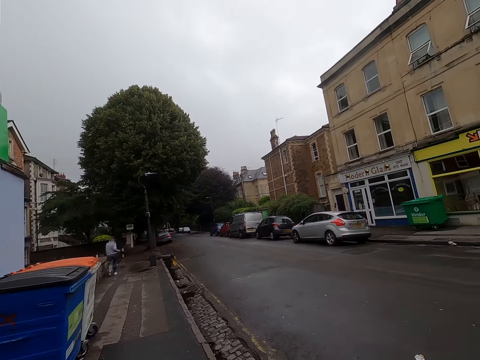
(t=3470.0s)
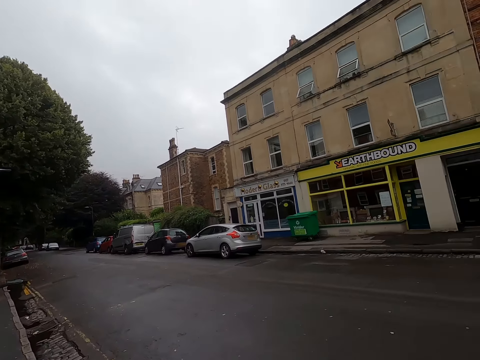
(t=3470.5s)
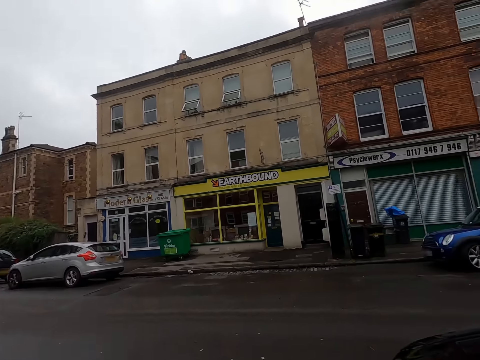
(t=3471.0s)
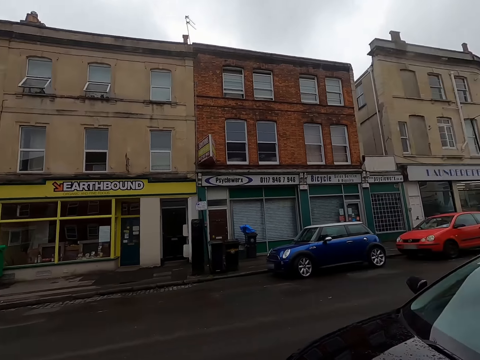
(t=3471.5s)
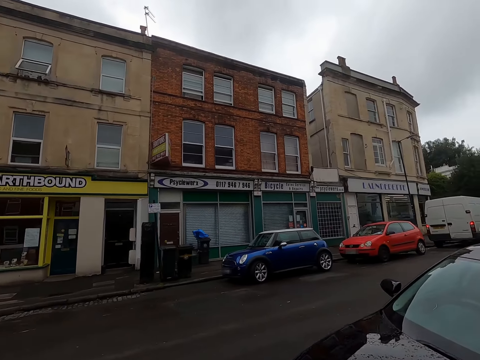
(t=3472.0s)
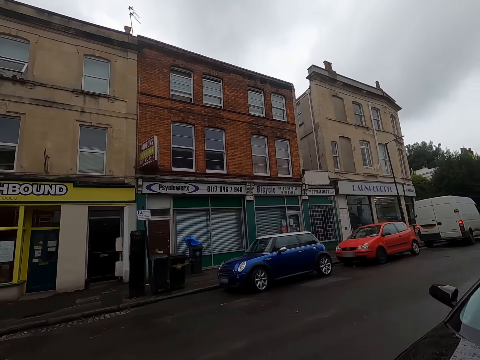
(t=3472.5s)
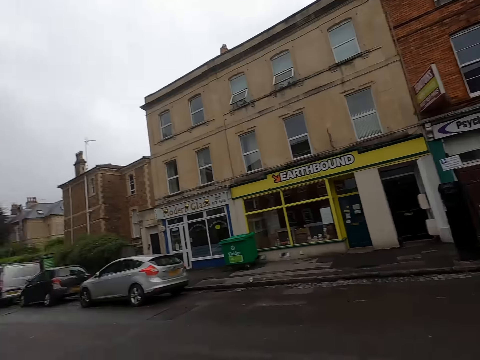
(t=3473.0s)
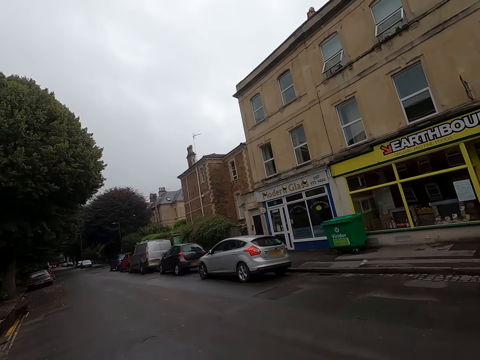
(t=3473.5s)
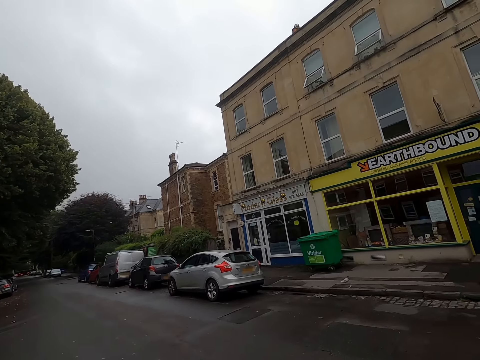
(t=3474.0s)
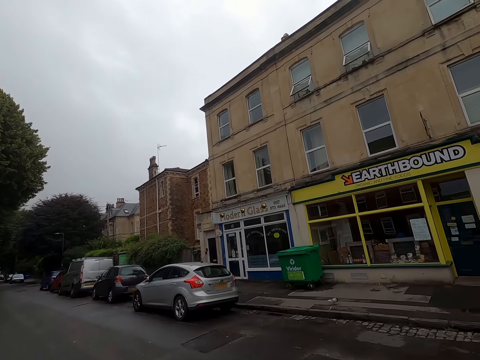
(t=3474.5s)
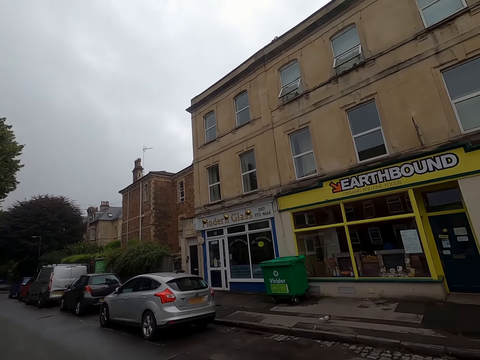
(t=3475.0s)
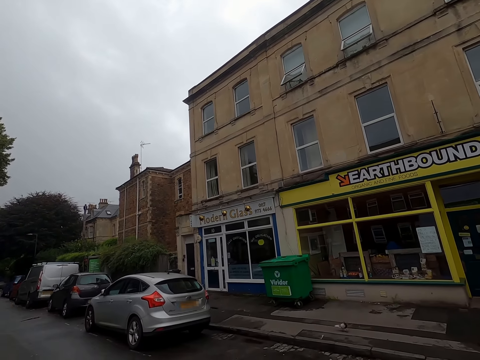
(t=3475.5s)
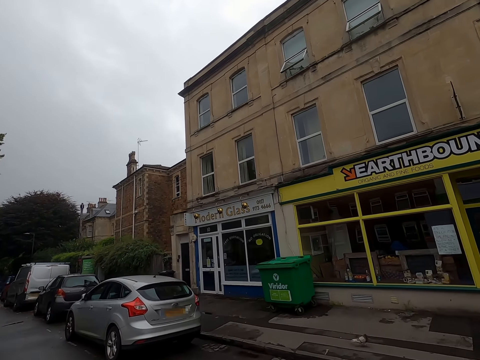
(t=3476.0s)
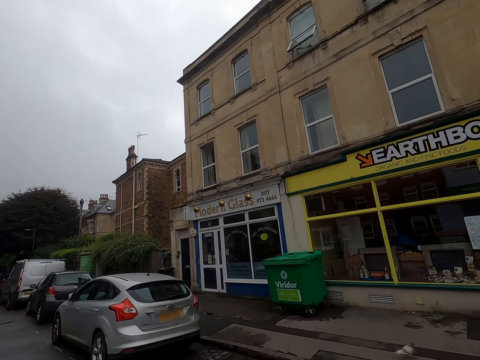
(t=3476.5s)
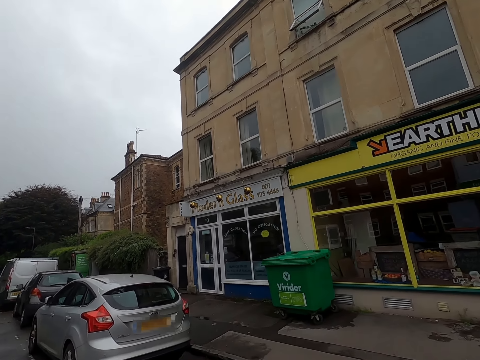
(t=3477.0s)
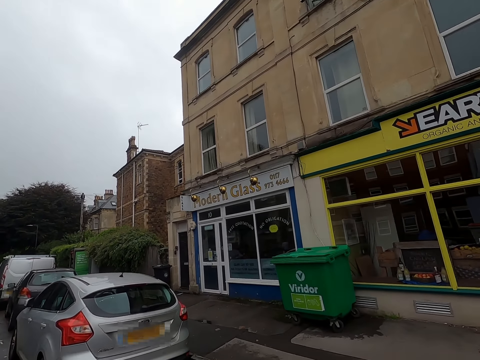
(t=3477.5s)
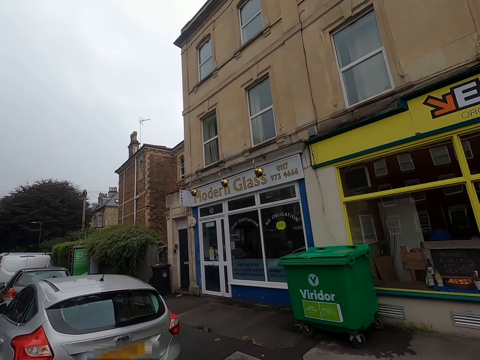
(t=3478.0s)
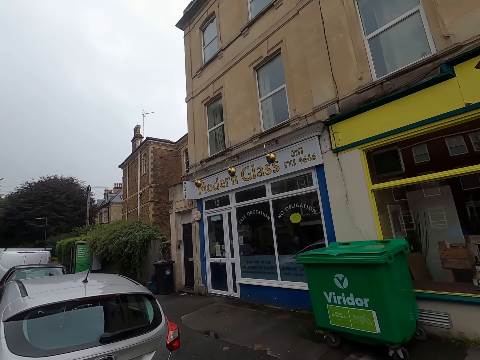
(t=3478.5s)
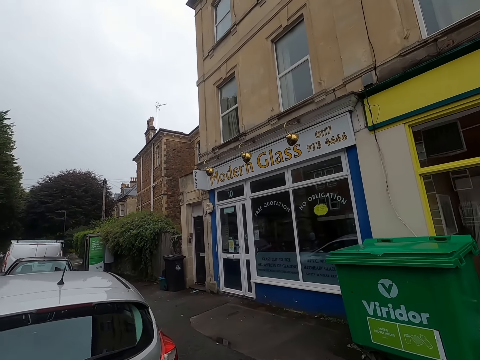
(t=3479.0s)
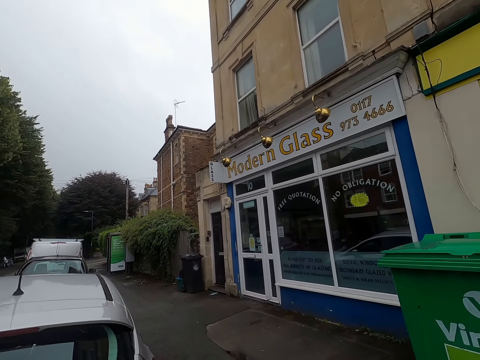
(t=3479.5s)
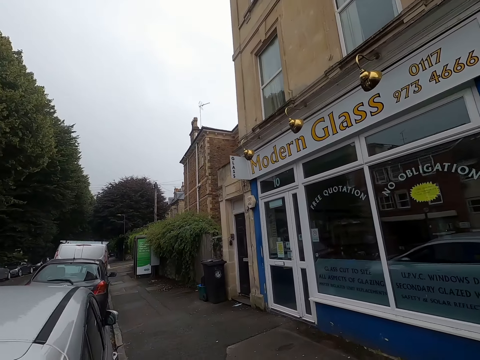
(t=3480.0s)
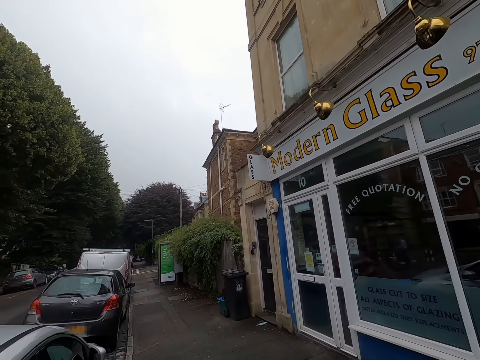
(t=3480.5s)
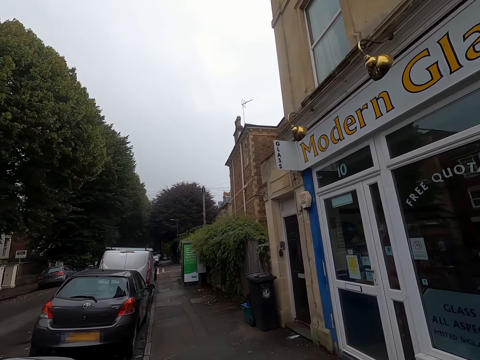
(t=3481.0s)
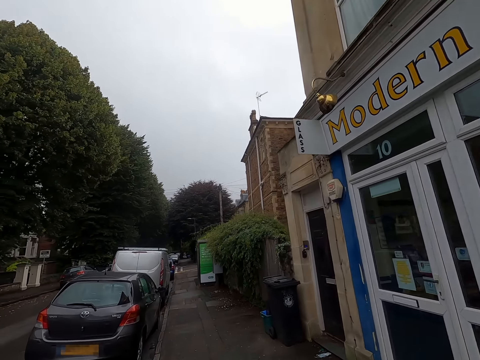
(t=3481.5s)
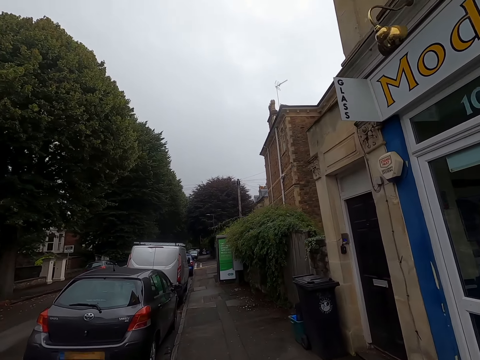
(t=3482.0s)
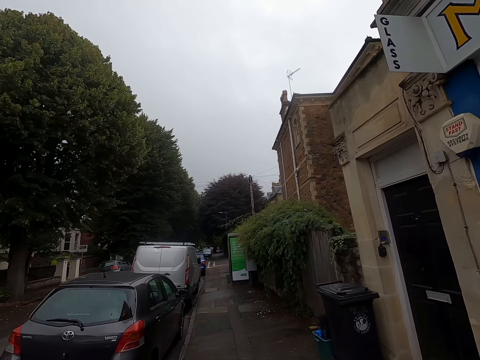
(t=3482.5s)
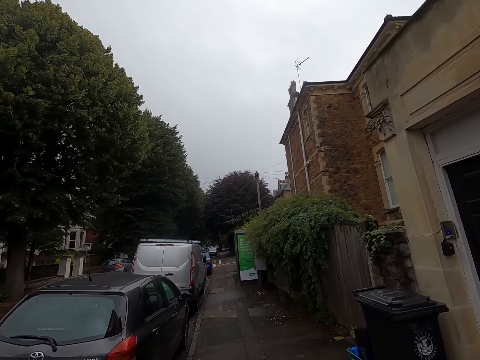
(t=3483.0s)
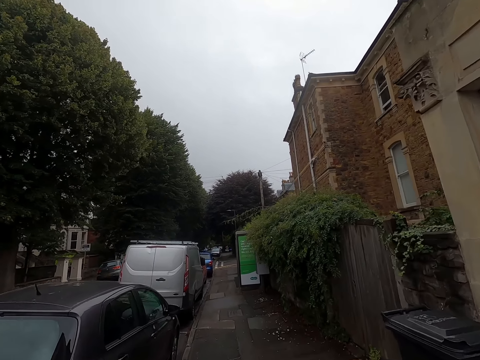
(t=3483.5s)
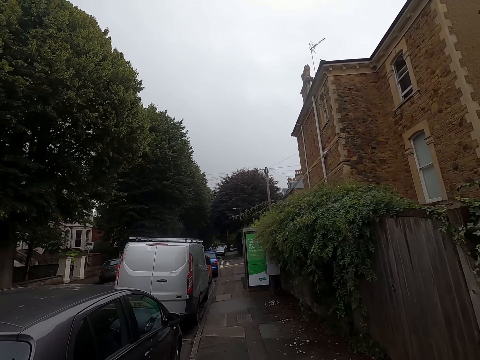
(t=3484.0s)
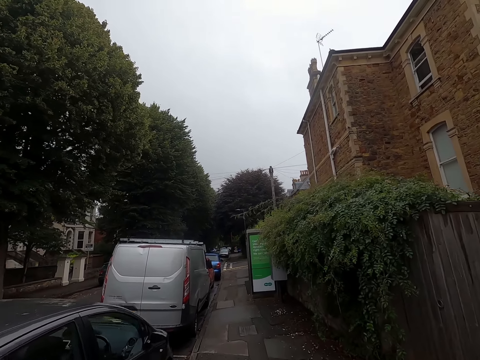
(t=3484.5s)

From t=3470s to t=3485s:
The camera wearer looks around. They walk around.

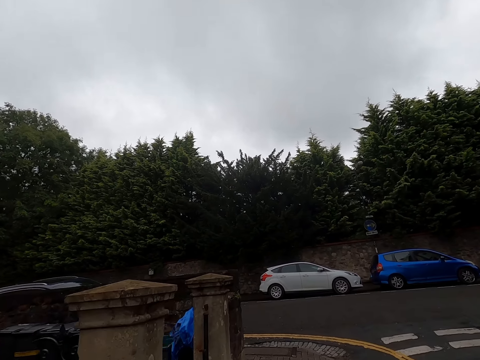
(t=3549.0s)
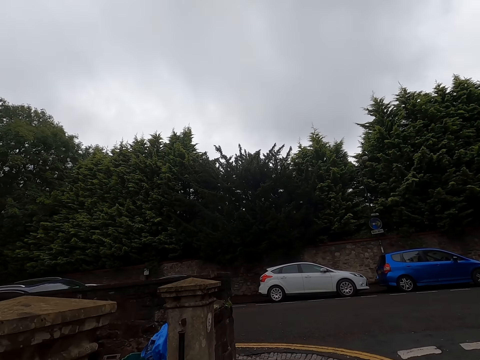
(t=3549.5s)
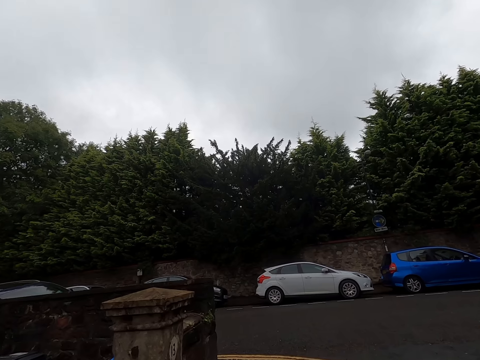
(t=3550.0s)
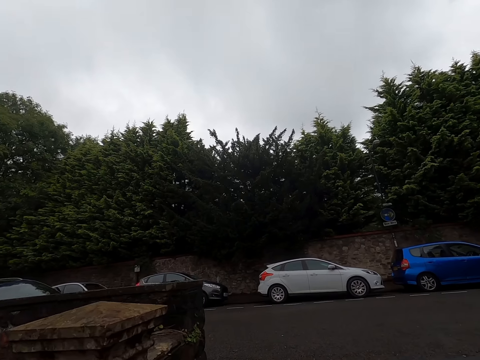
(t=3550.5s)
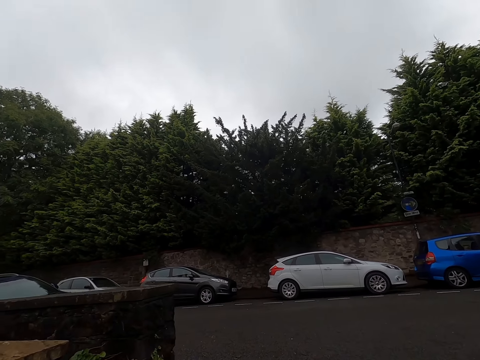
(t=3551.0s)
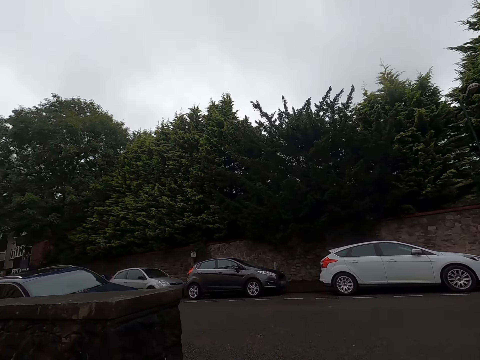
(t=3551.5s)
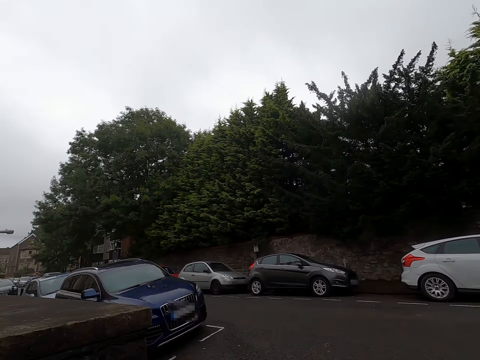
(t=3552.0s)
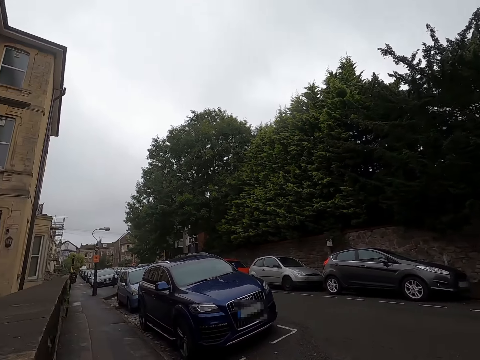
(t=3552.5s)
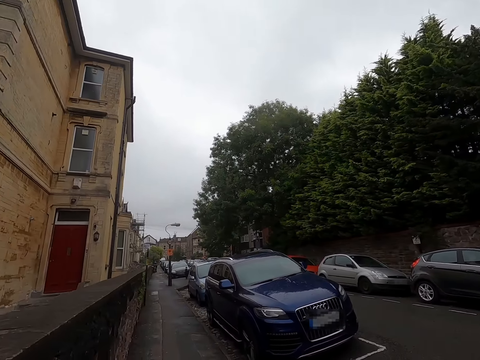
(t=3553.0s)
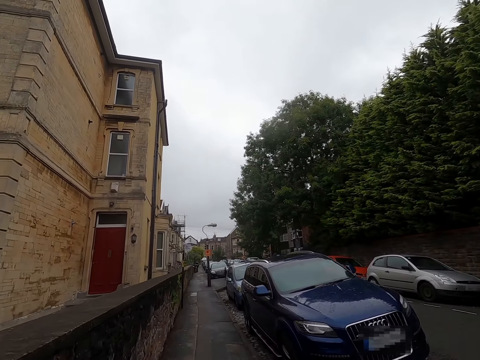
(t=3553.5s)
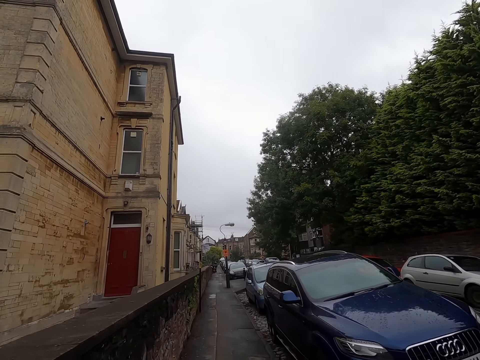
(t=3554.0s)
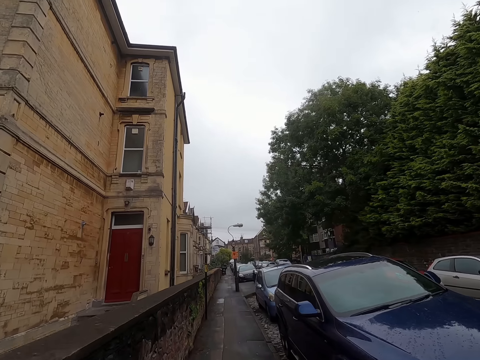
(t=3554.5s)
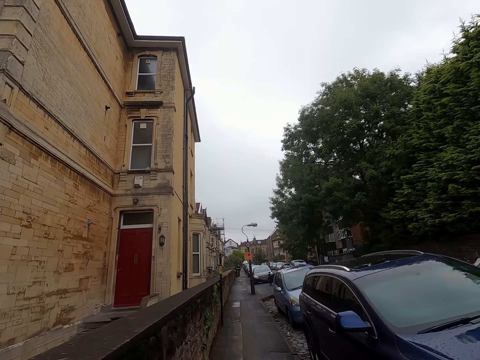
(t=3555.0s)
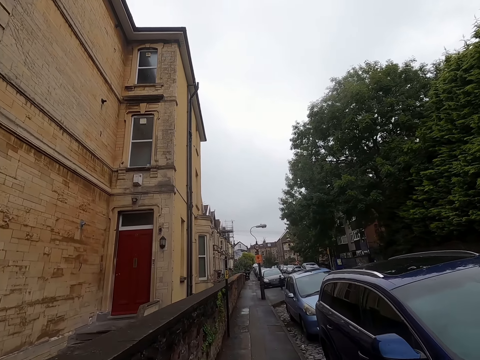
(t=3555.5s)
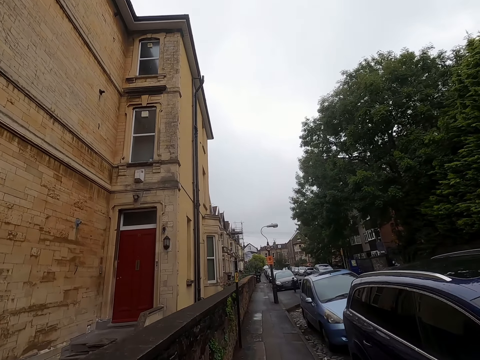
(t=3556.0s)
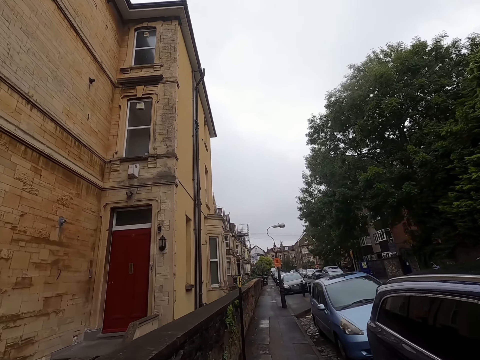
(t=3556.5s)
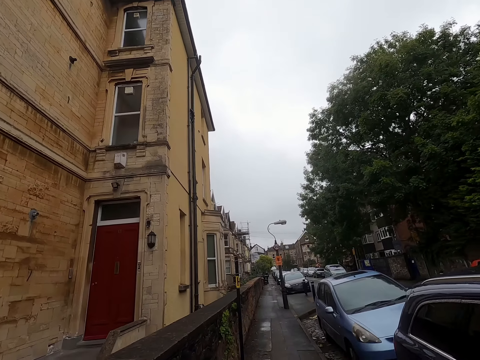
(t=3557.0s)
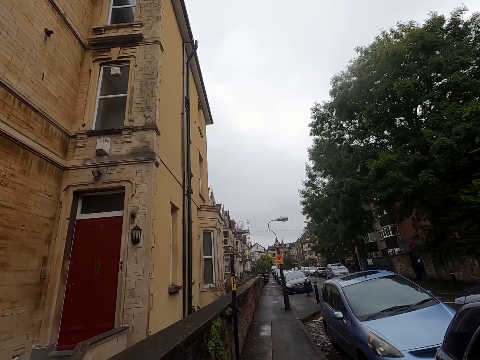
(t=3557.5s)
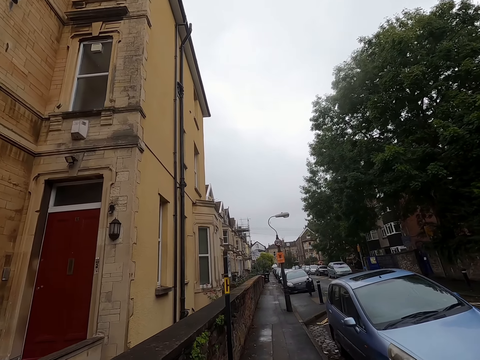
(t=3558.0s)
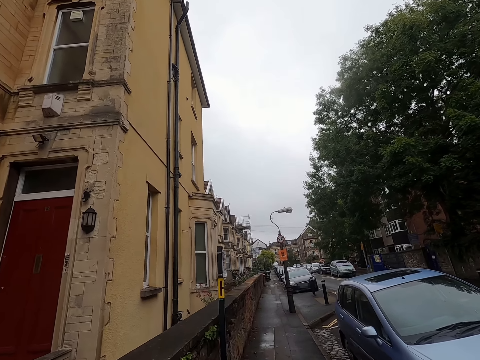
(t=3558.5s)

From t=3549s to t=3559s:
The camera wearer turns on the sidewalk. They turn left on the sidewalk. They walk on the road.

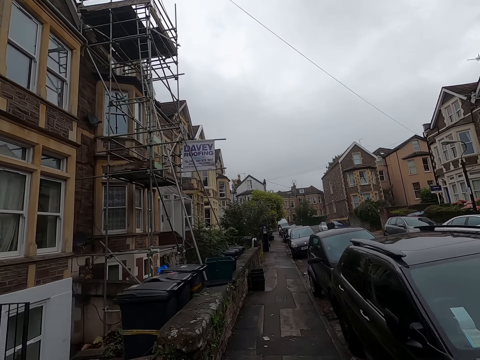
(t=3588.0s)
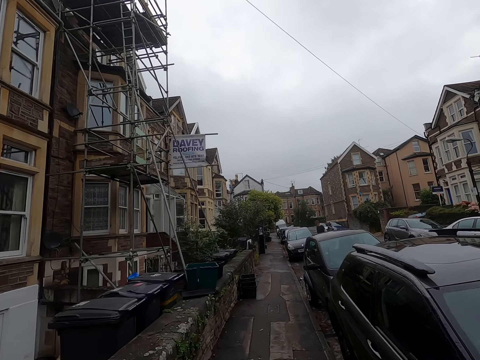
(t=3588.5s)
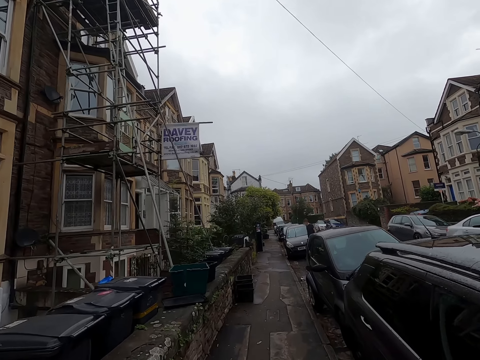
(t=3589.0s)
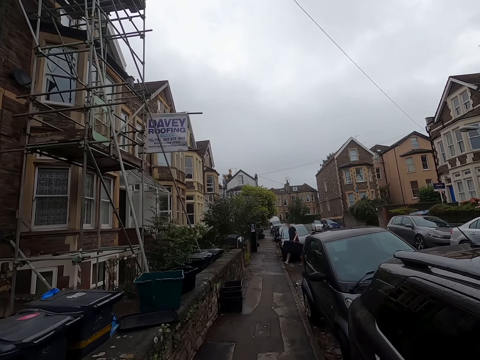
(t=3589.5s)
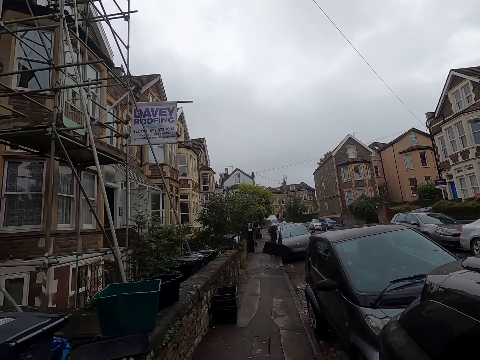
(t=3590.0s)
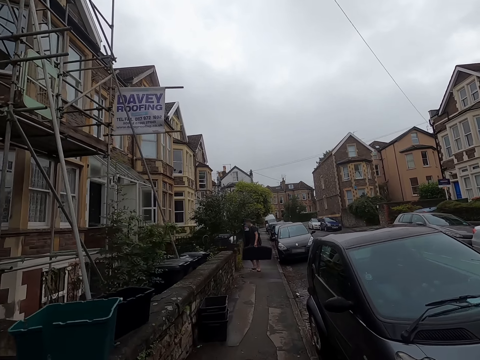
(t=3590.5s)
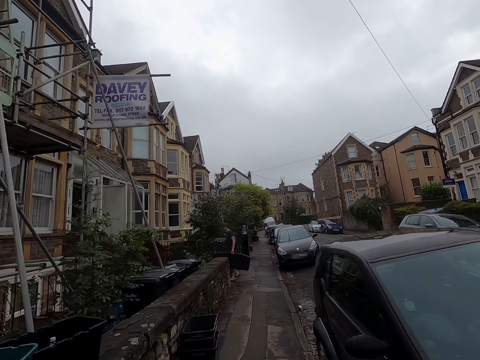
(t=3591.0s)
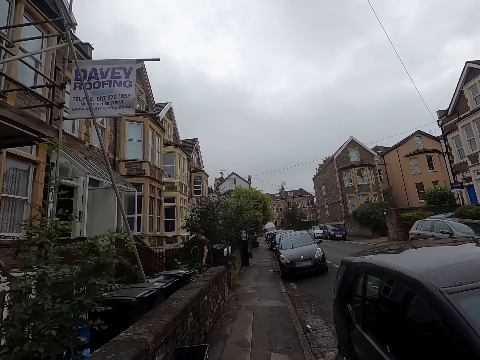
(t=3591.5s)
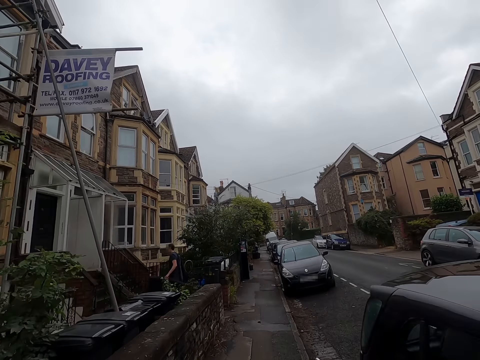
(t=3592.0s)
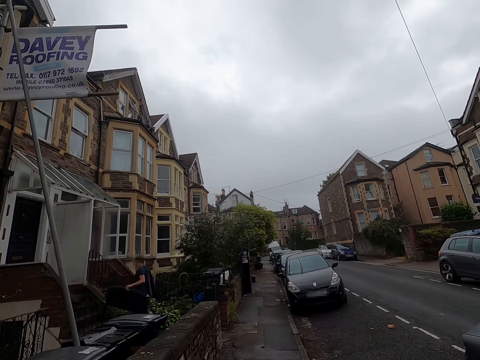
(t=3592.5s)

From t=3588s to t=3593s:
A man walks past the camera wearer by the road. The camera wearer walks on the road.
